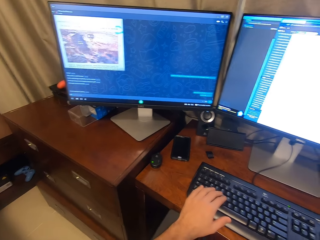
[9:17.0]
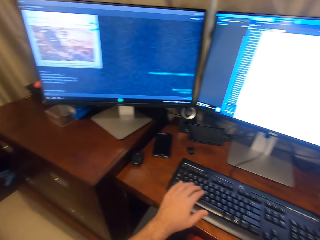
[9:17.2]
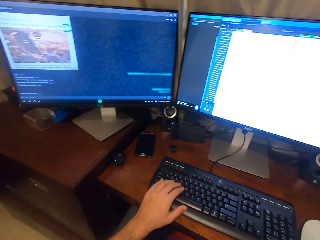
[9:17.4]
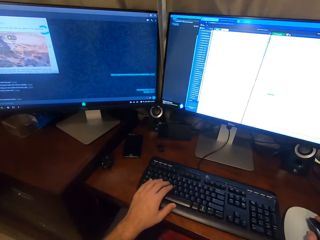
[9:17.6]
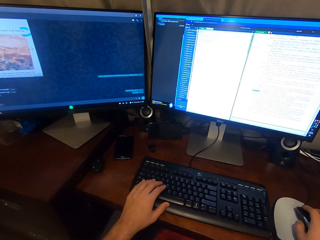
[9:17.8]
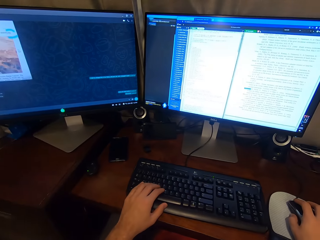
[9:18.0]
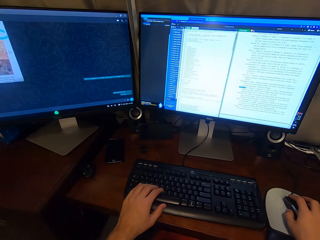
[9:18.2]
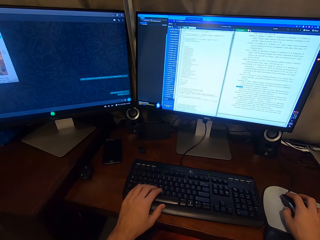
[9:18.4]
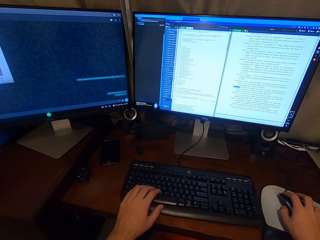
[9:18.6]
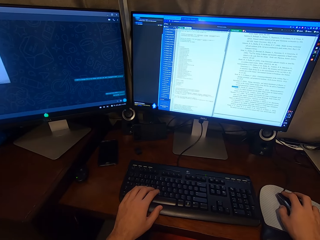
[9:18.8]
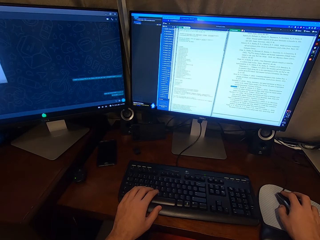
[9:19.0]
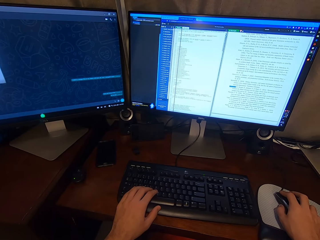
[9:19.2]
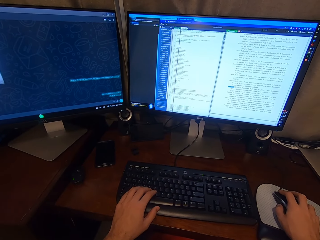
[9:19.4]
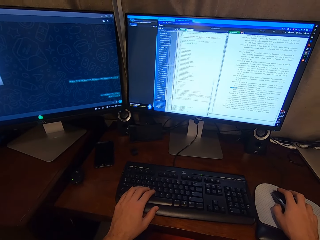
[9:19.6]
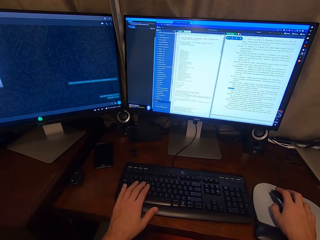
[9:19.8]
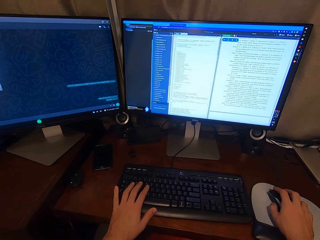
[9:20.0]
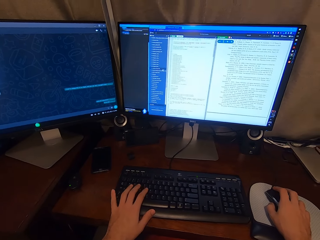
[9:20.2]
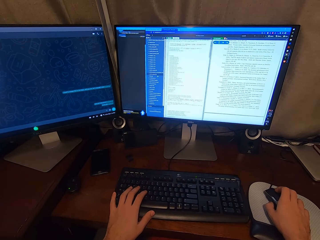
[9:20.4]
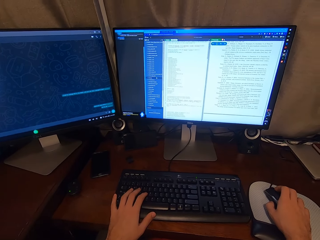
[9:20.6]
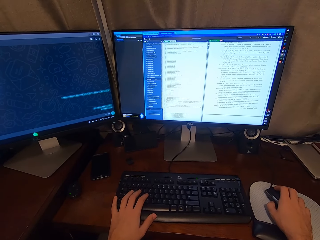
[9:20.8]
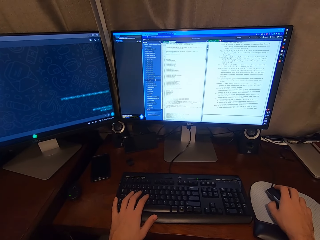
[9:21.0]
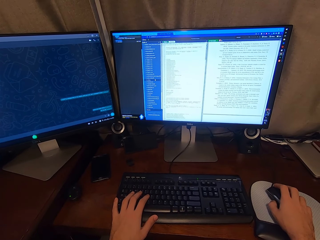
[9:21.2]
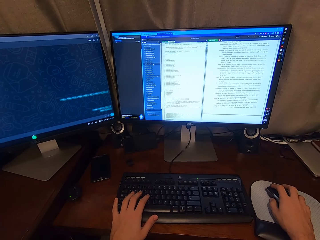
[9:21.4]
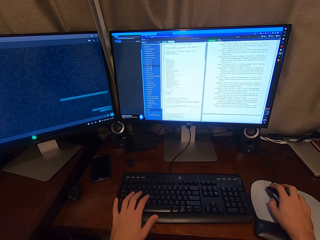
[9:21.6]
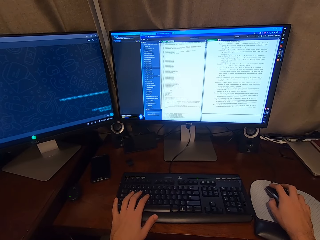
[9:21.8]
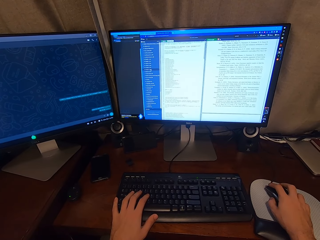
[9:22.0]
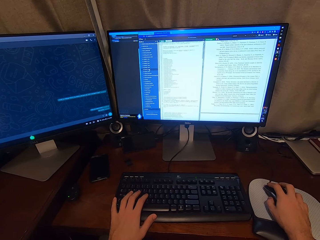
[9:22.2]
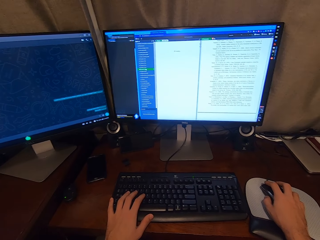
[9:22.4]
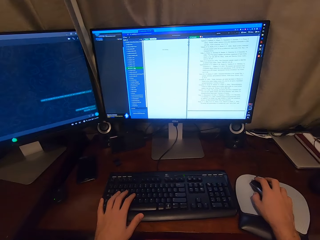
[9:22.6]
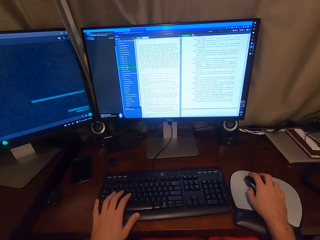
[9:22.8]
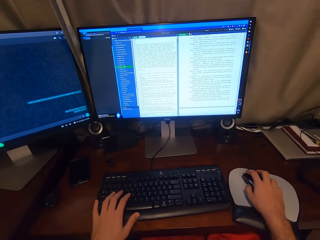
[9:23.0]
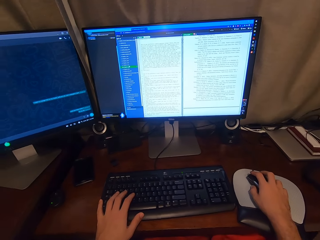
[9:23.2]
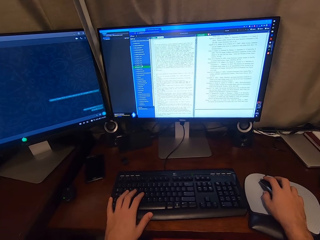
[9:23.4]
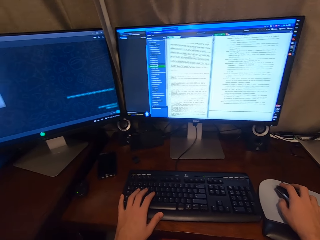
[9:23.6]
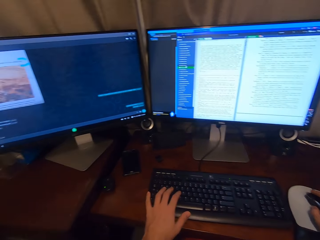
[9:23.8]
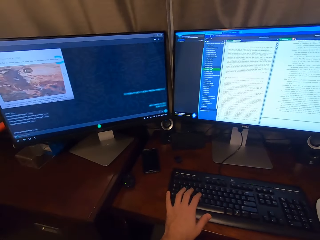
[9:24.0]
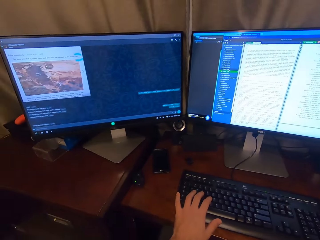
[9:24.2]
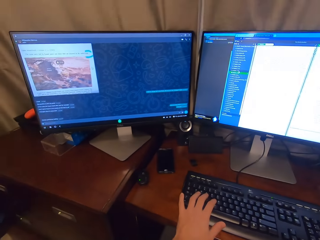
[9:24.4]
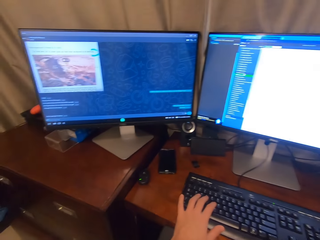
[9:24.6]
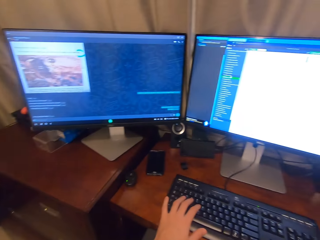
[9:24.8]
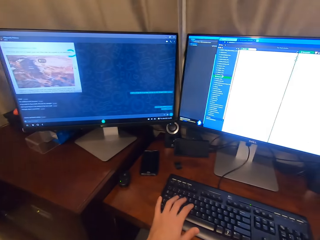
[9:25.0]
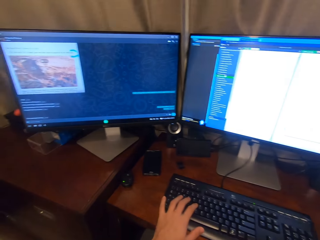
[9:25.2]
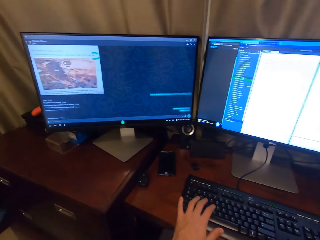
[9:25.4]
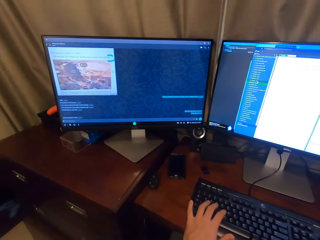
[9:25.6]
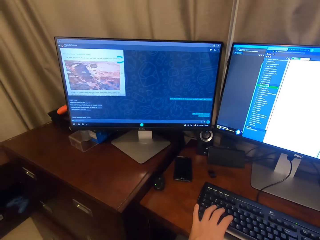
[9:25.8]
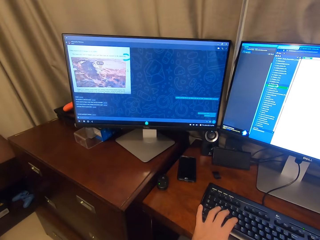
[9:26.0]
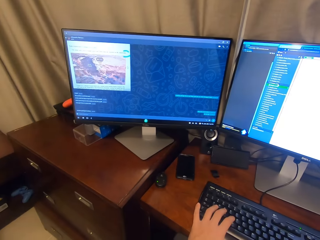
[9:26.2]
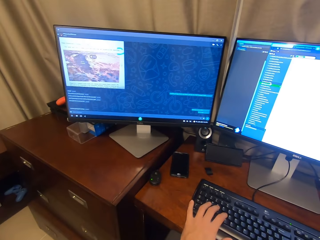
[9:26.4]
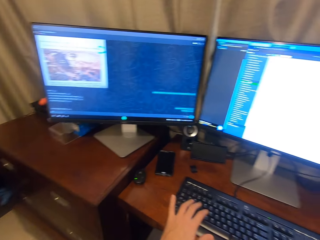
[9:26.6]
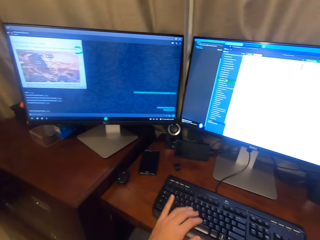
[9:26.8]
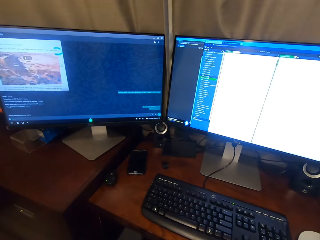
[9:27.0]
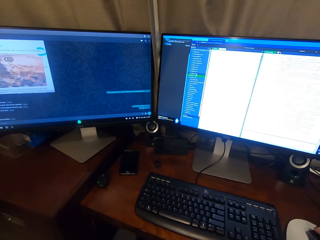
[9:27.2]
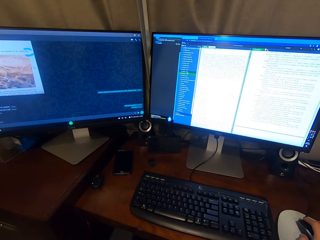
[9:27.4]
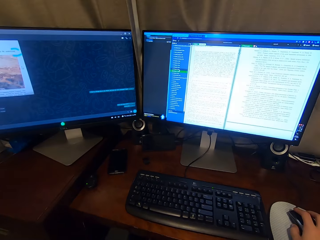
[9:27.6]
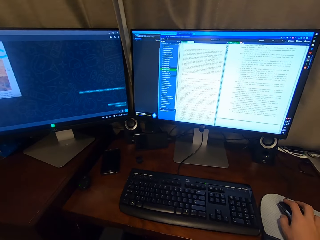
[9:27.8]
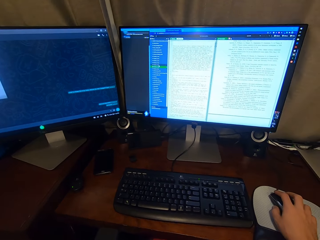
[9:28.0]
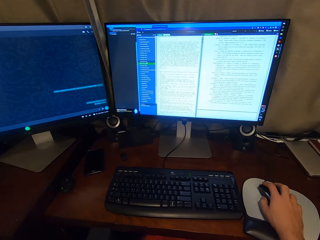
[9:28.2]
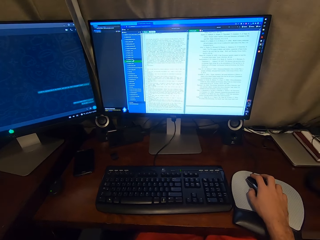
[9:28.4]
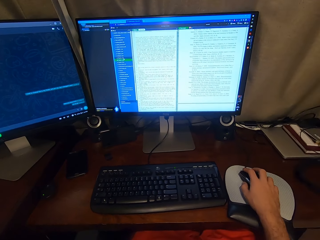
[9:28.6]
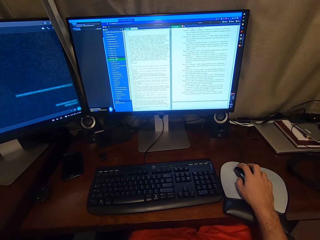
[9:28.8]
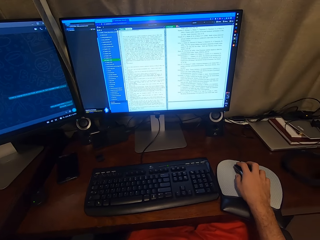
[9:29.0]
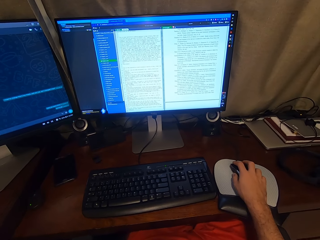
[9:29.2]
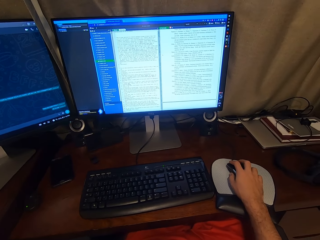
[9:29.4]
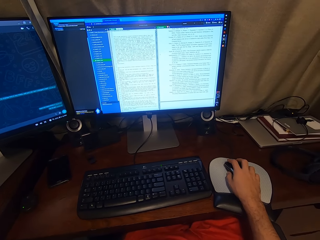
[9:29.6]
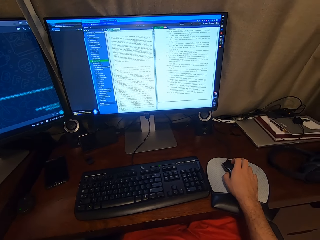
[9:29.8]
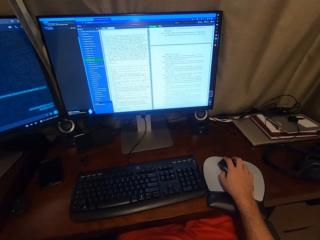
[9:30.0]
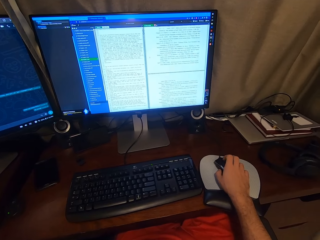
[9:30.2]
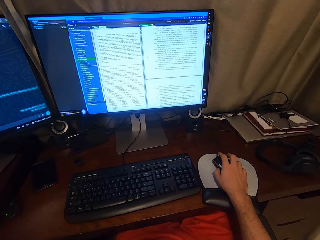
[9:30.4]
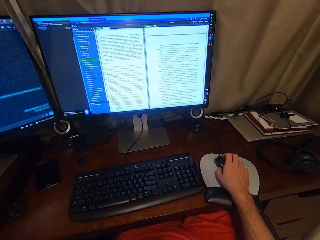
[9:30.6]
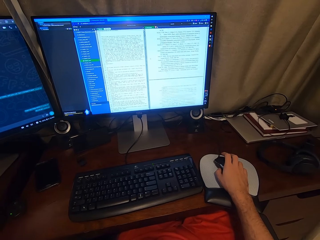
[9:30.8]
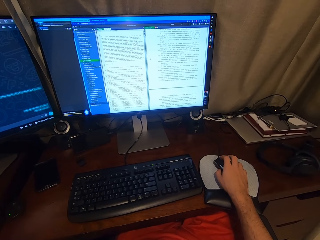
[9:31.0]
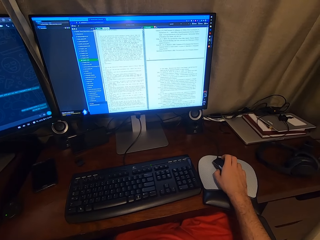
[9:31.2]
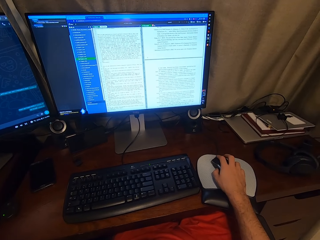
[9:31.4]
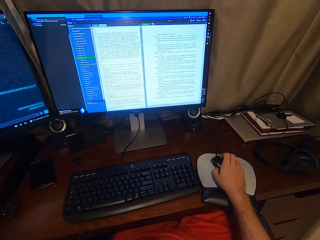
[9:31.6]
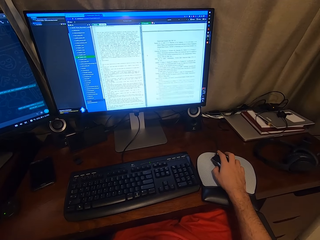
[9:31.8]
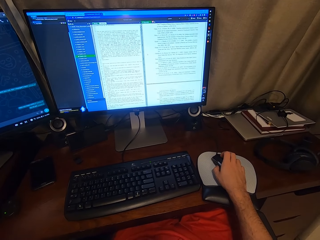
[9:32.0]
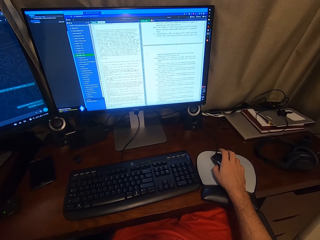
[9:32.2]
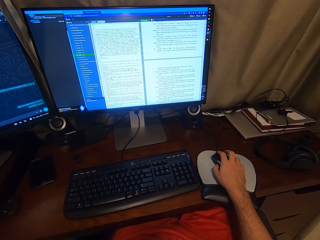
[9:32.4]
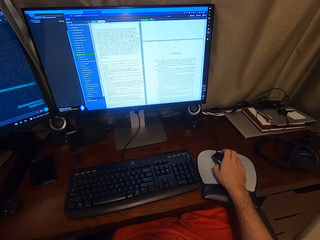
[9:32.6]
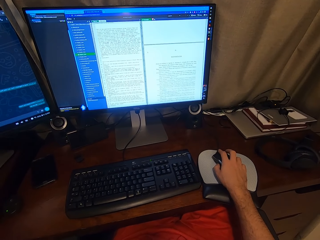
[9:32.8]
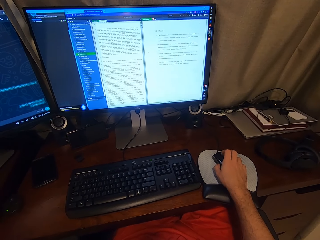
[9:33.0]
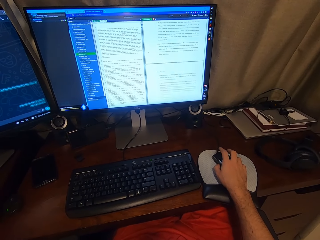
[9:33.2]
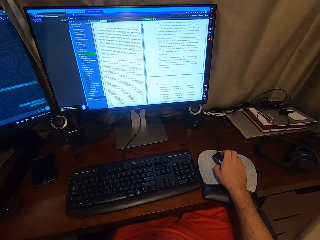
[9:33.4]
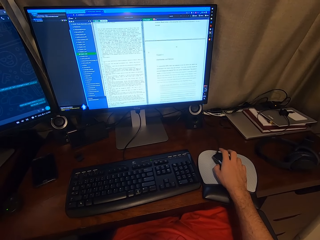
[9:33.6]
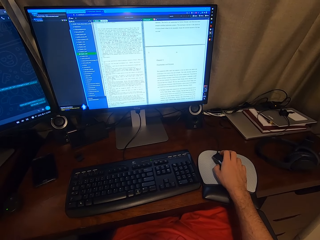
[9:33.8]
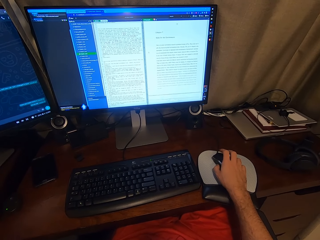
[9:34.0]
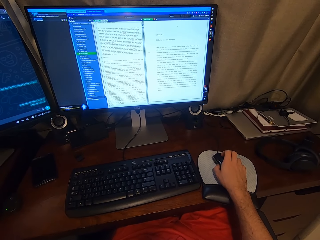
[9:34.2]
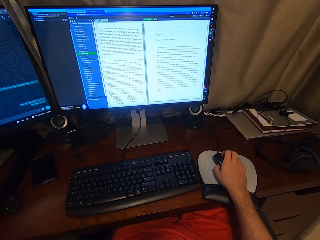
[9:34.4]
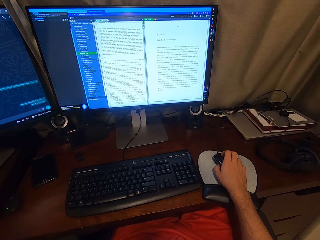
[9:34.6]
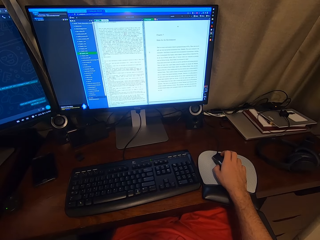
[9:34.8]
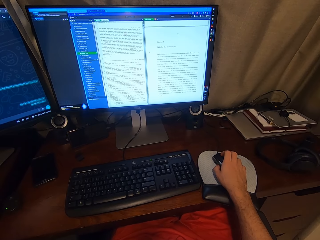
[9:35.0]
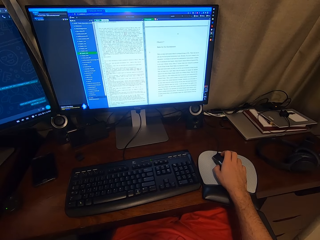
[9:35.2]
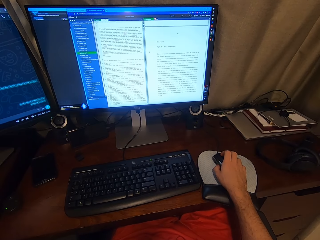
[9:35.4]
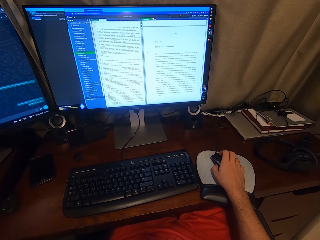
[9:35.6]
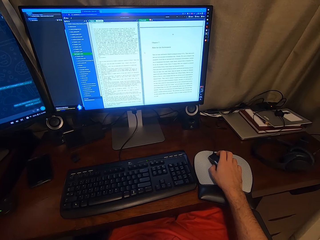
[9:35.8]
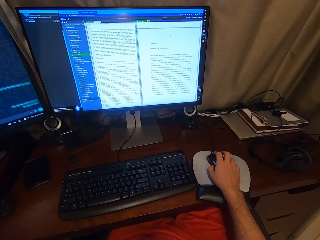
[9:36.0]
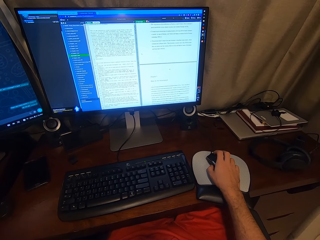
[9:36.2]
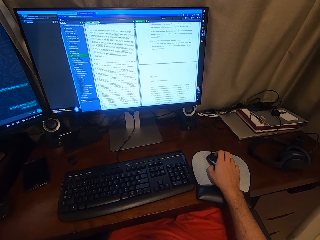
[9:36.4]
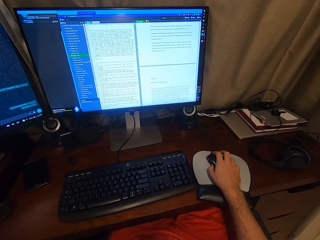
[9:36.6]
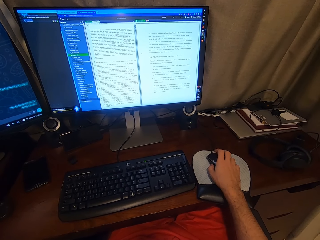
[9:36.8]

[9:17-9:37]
The camera wearer works on the computer. She looks at the other computer. She removes her left hand from the keyboard of the desktop. She works on the computer.
